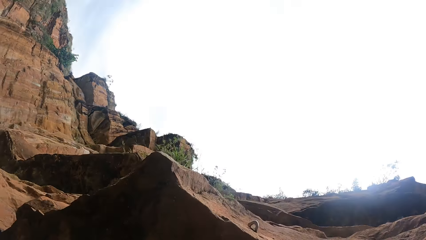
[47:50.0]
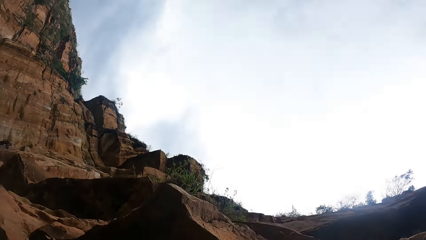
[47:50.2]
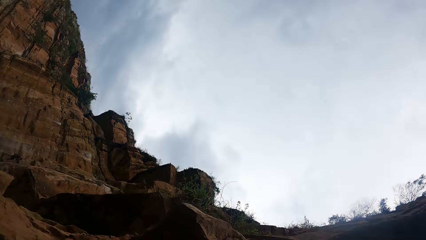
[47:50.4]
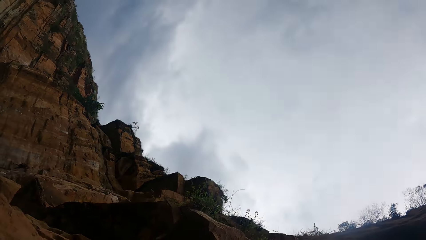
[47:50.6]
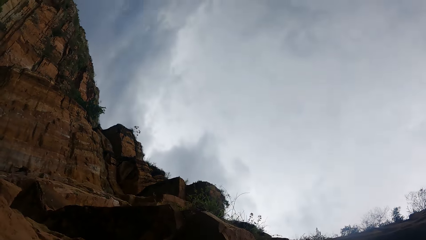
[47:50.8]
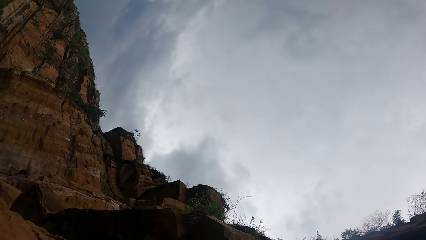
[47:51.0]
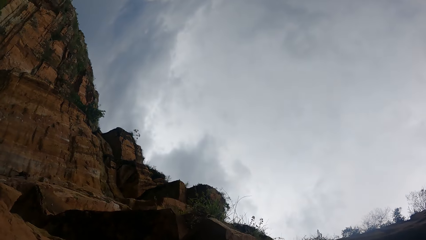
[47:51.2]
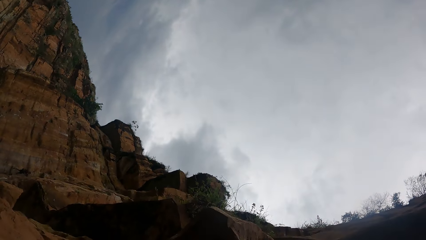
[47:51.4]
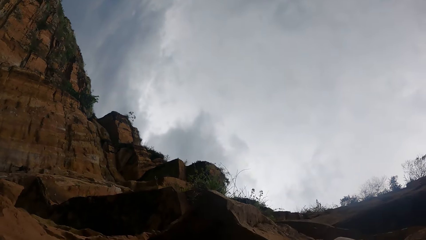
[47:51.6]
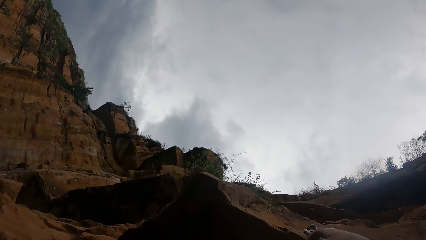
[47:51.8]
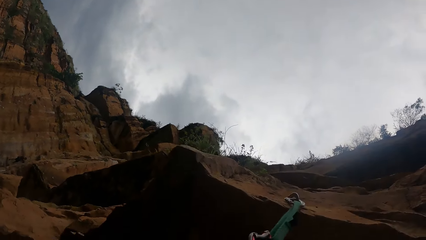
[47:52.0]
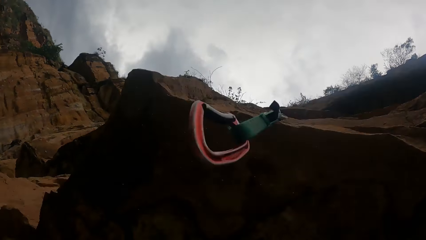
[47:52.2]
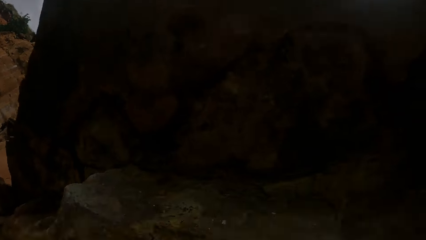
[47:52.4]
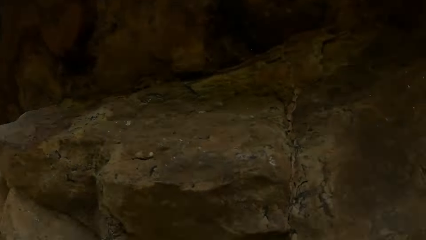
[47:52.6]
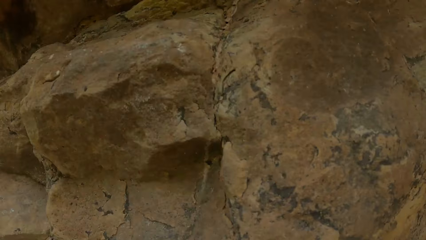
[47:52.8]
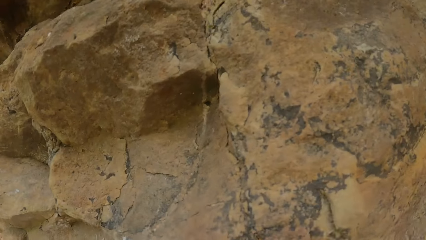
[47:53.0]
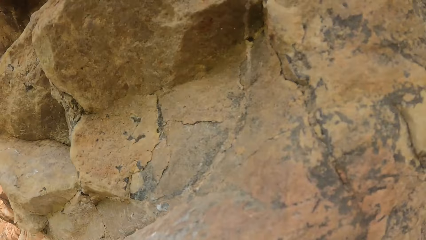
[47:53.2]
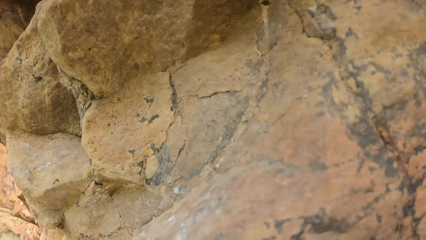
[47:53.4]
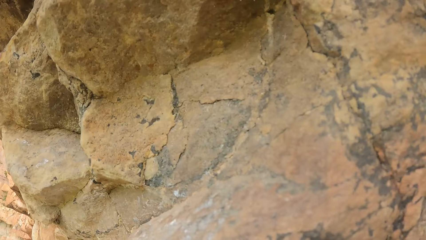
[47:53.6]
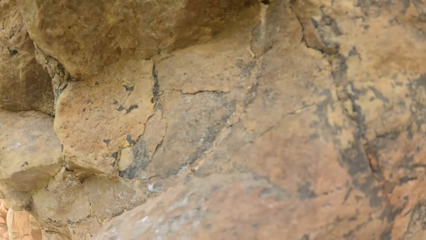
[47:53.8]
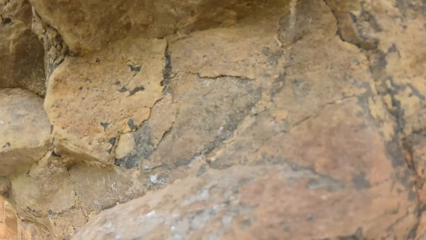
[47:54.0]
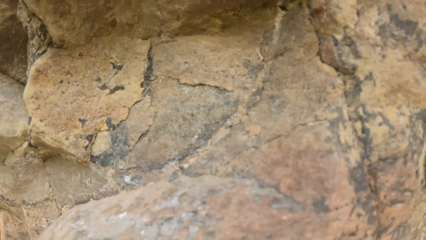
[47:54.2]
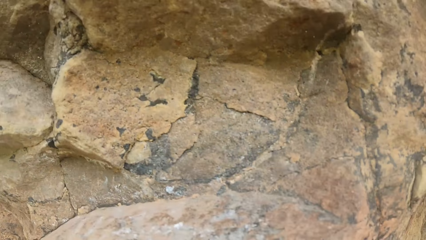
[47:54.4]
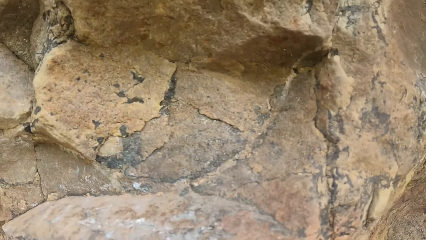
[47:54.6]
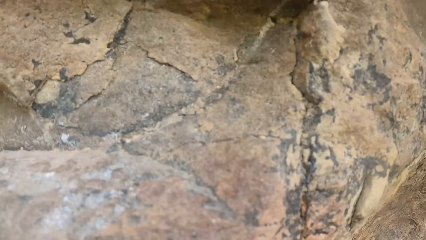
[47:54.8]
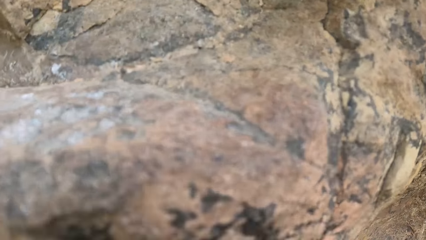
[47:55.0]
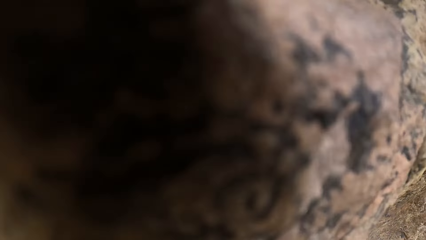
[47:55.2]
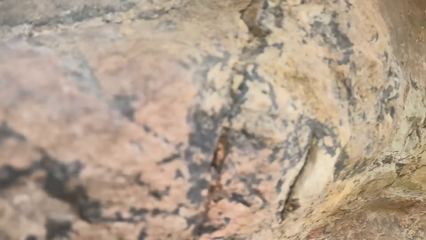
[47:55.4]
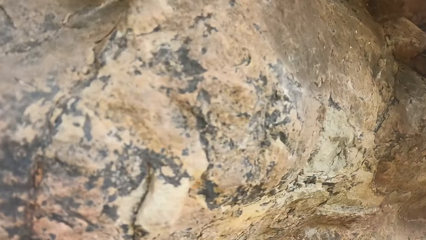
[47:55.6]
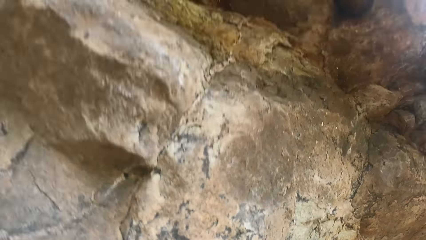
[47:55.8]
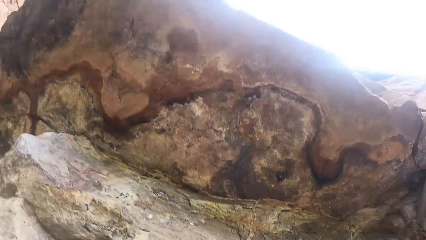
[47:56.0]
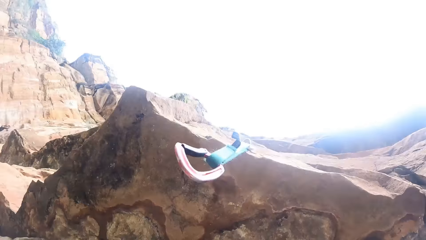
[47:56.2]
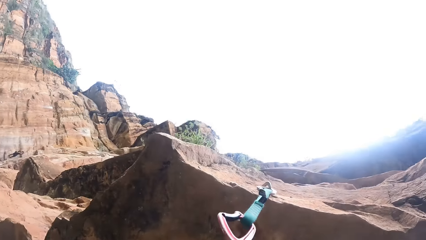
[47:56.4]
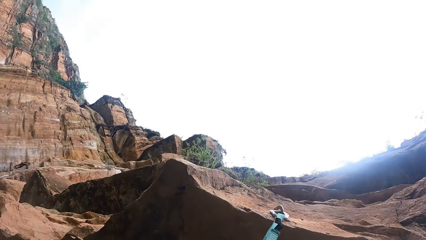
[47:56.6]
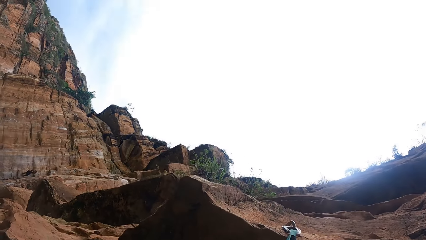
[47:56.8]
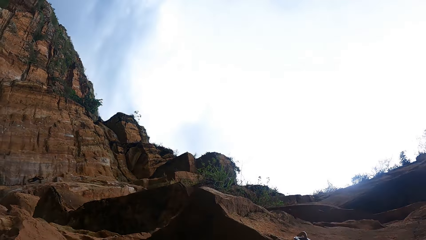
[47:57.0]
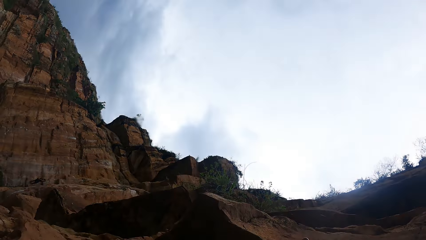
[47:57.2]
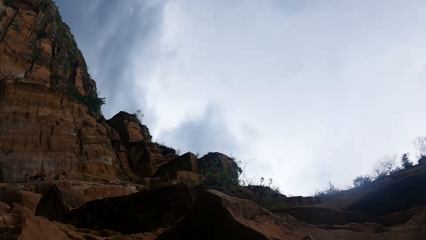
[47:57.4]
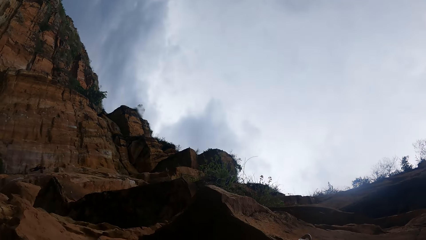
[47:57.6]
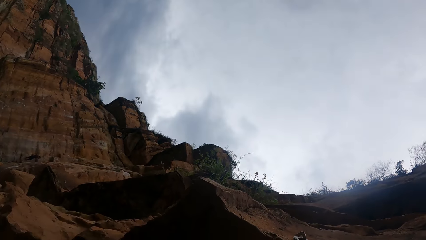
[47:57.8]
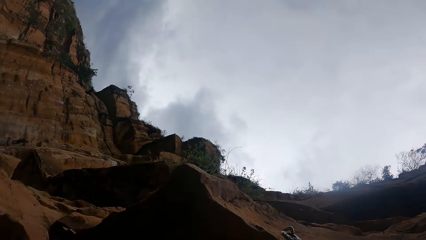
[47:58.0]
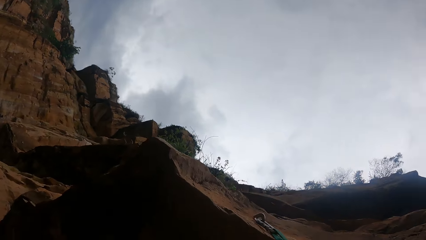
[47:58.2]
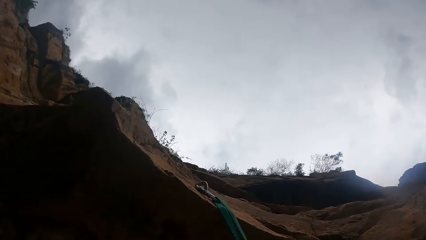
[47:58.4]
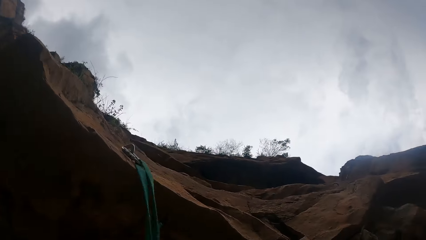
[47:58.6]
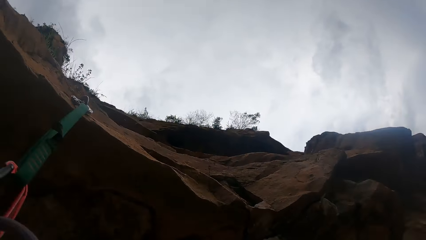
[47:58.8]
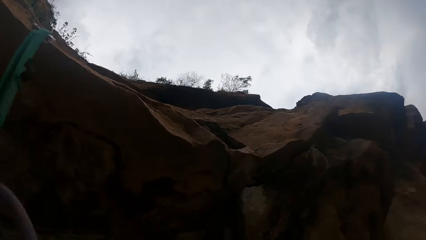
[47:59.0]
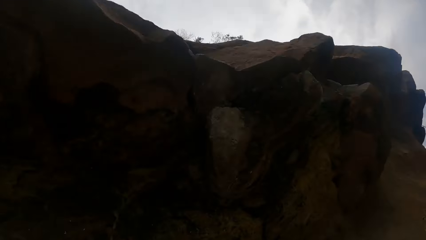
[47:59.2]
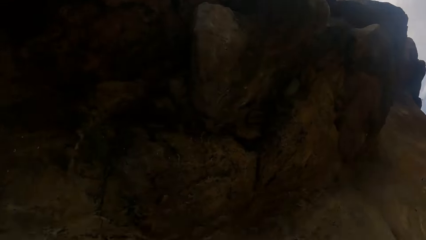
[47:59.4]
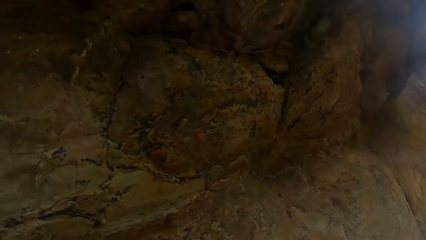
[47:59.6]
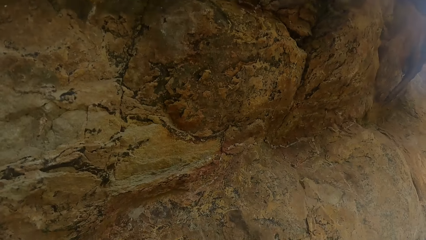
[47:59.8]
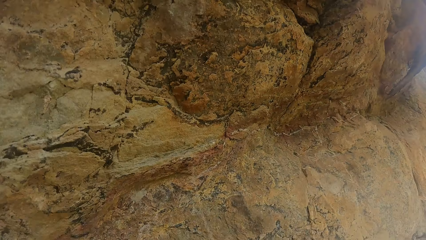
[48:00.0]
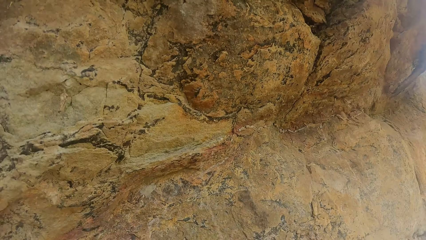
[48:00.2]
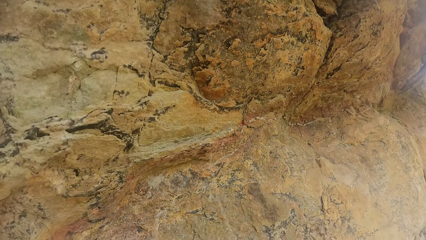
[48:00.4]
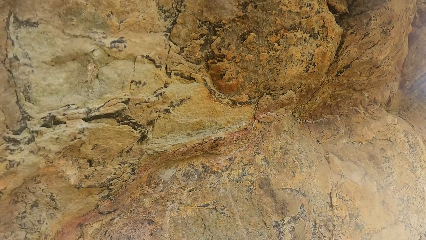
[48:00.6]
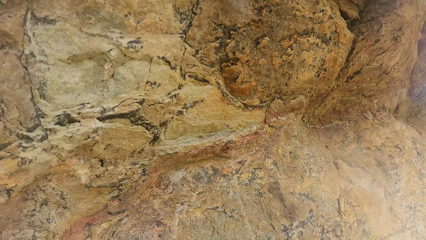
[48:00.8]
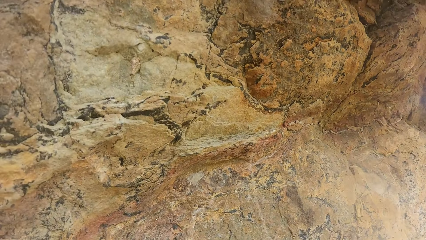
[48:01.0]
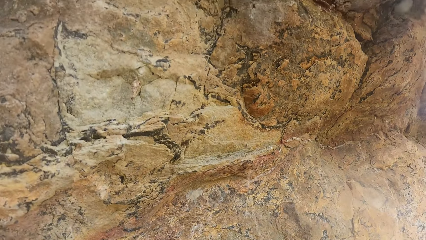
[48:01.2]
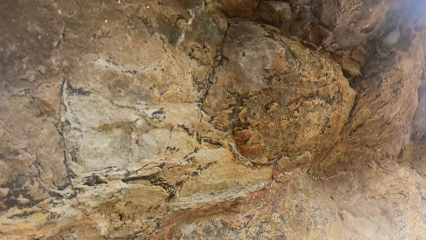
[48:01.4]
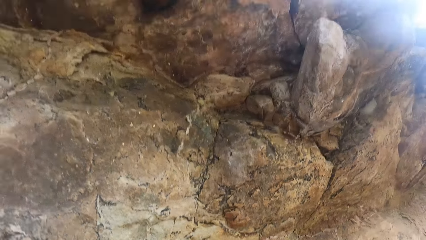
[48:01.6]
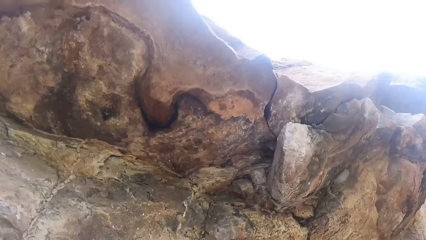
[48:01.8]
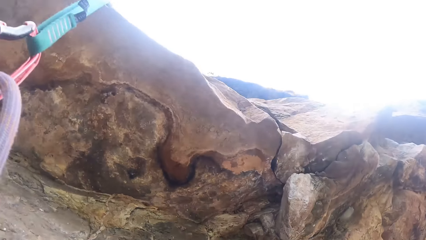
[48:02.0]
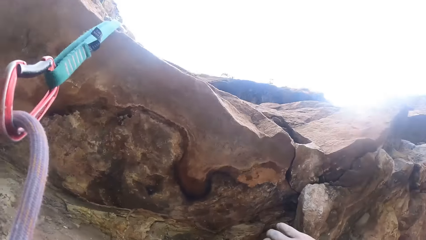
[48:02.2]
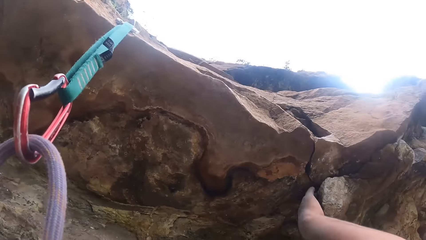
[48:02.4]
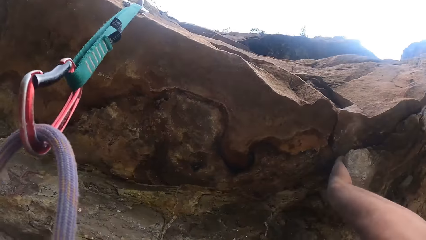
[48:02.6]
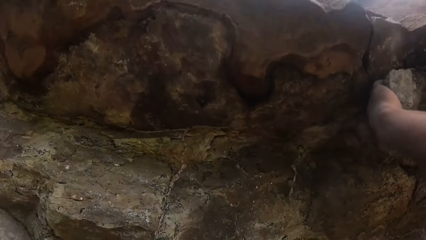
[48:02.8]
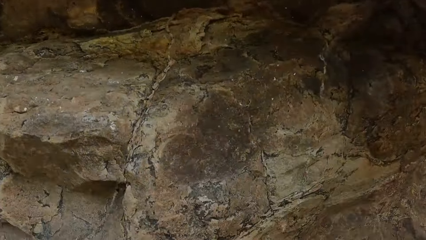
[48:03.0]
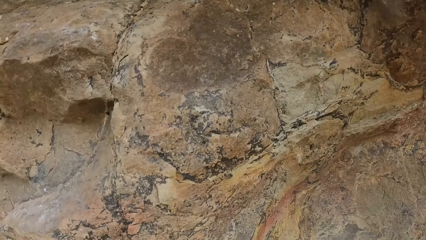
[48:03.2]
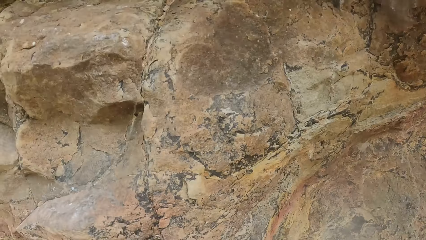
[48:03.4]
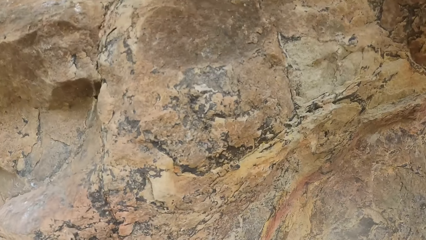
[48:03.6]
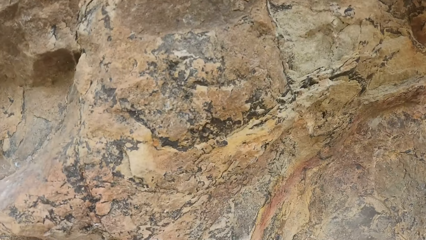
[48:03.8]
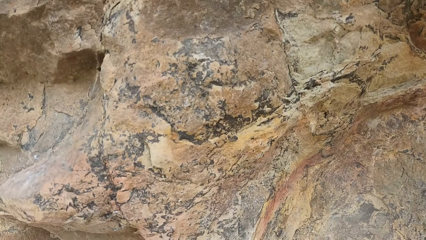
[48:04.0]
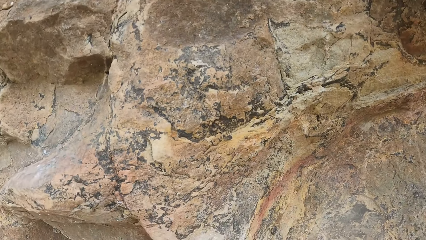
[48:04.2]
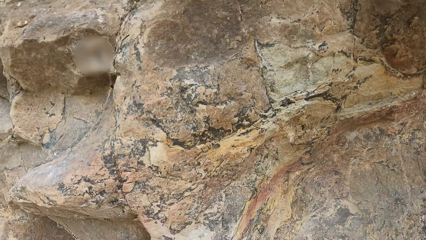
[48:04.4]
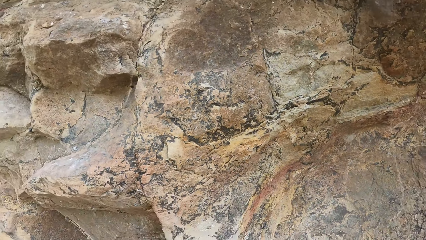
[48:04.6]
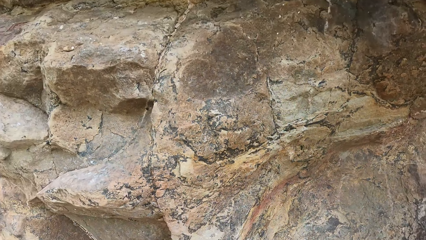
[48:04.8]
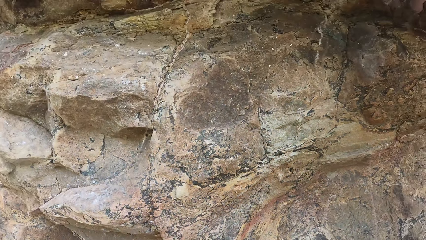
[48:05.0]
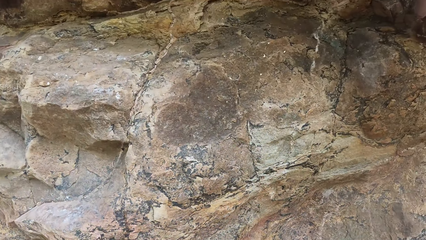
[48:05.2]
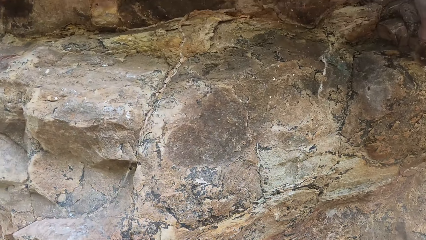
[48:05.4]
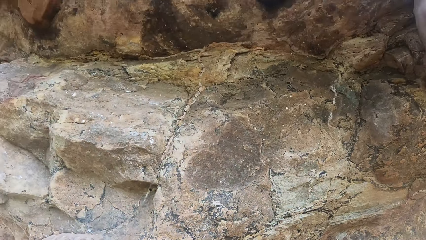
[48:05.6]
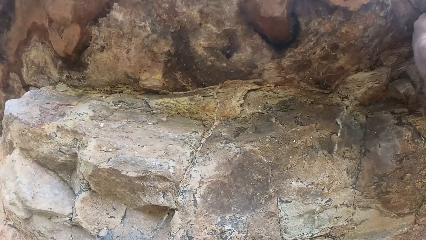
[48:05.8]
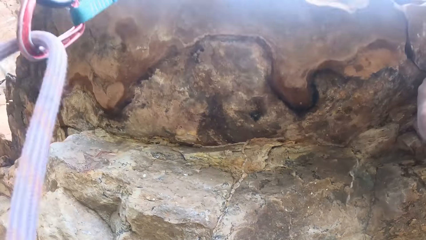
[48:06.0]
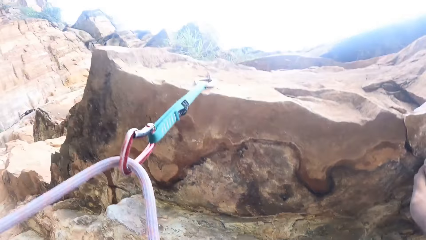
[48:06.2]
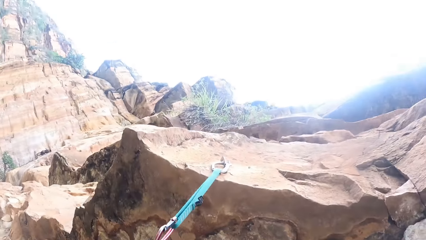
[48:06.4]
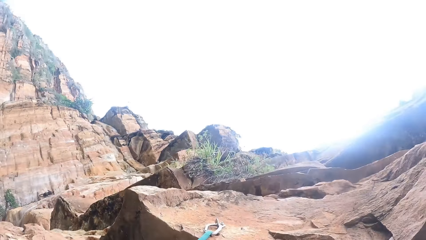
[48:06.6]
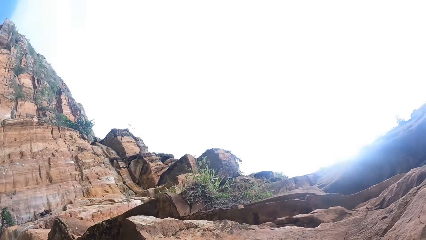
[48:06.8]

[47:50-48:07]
The camera wearer climbs the mountain.
